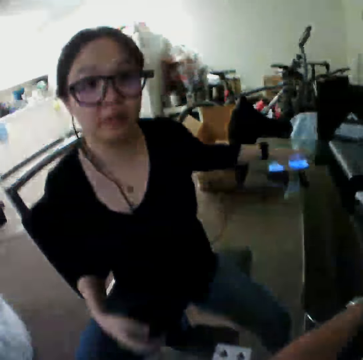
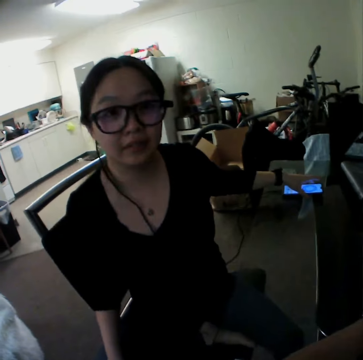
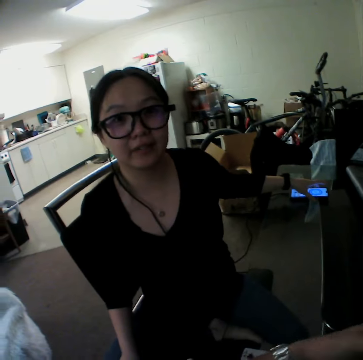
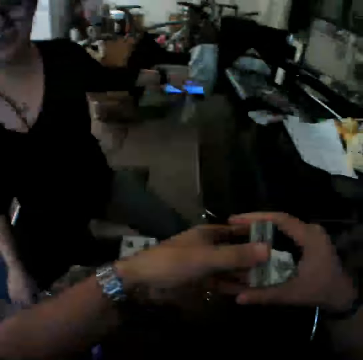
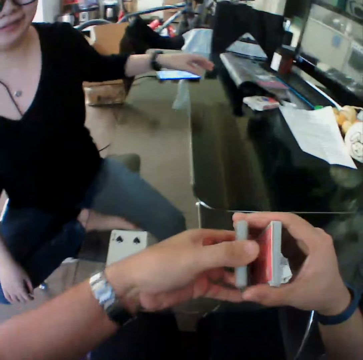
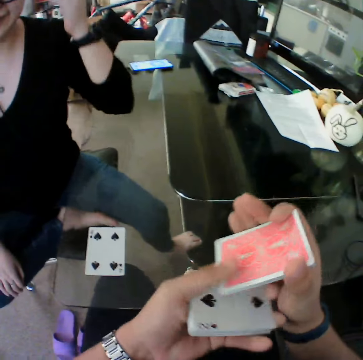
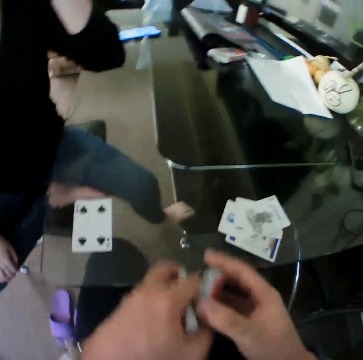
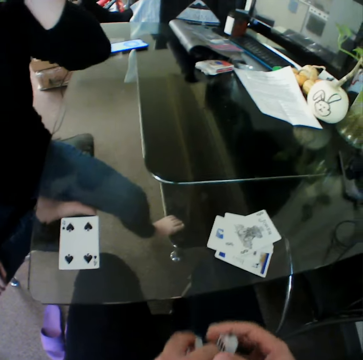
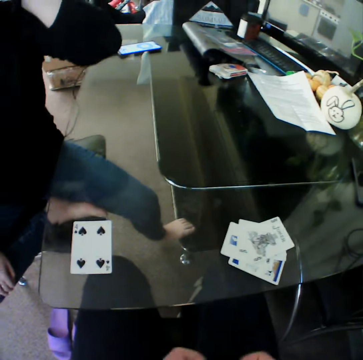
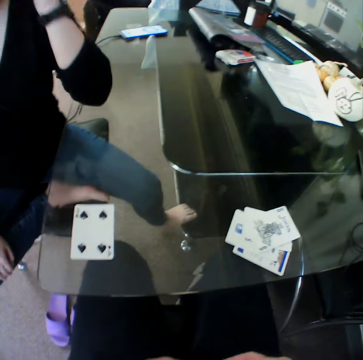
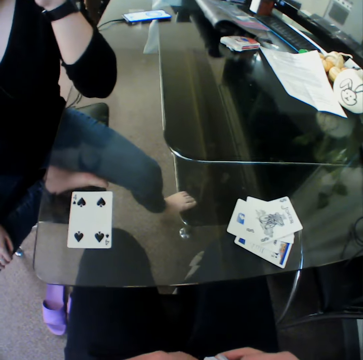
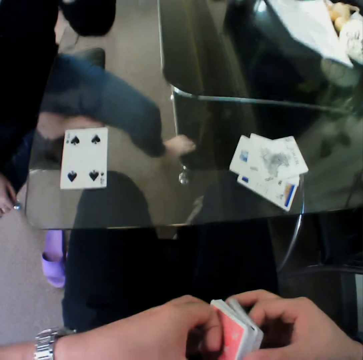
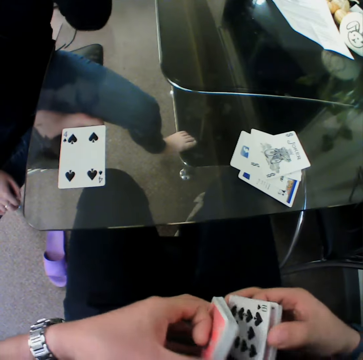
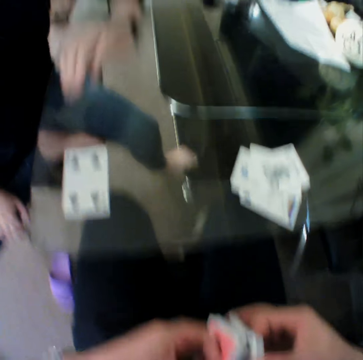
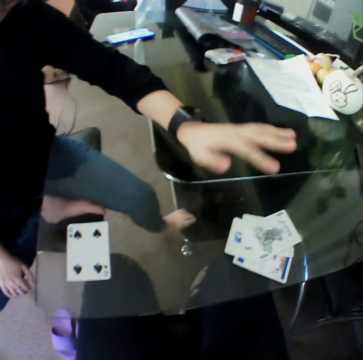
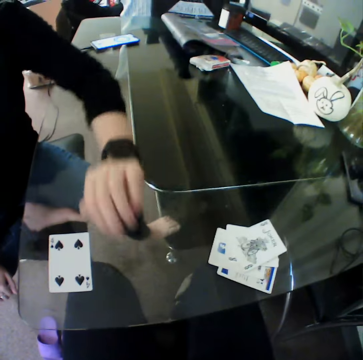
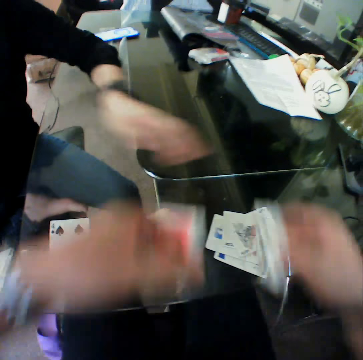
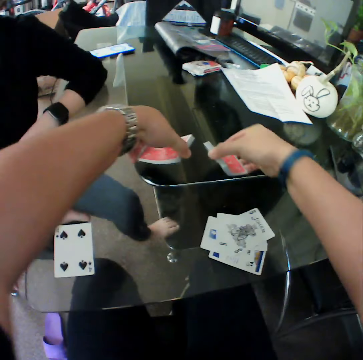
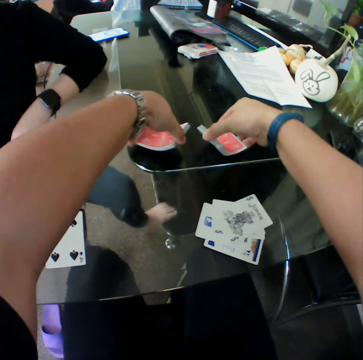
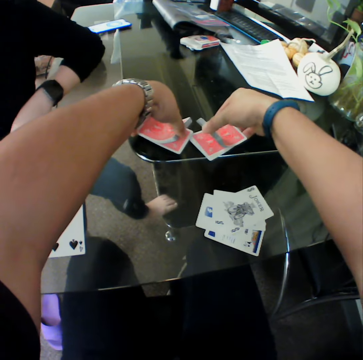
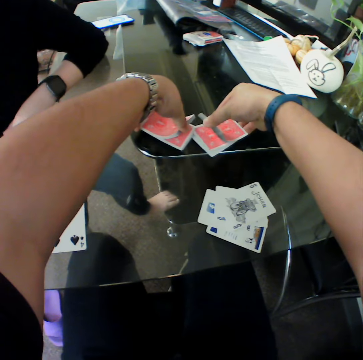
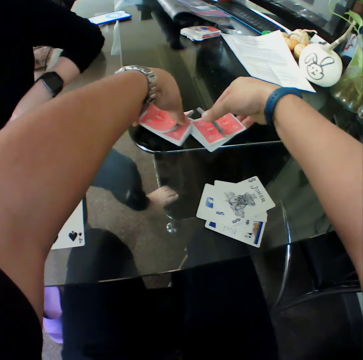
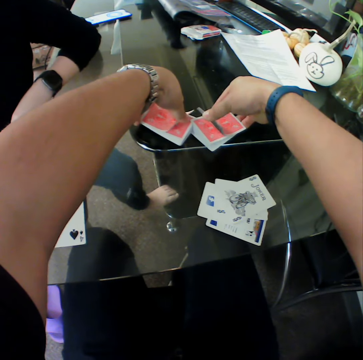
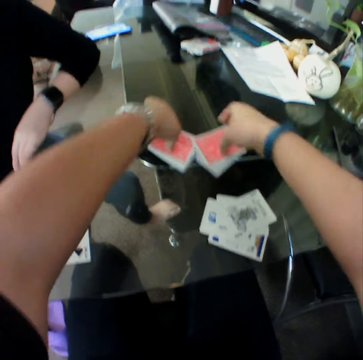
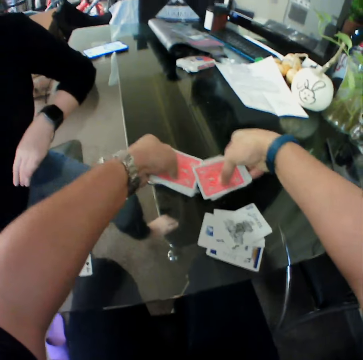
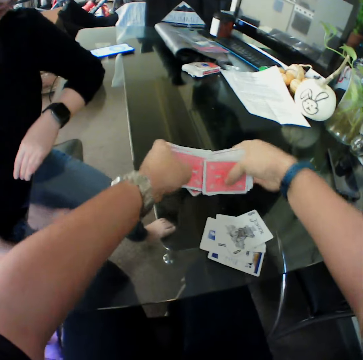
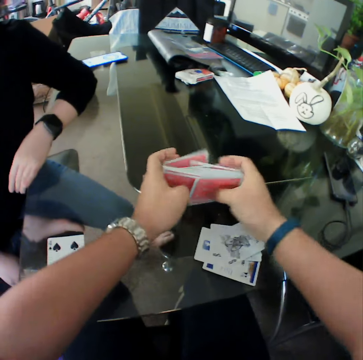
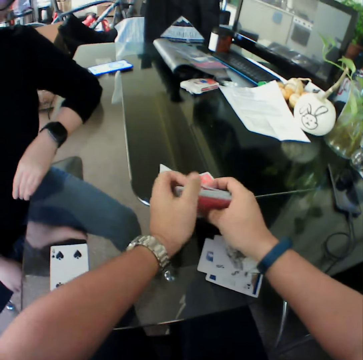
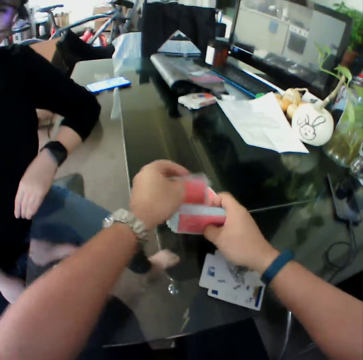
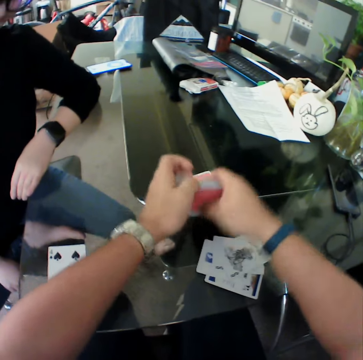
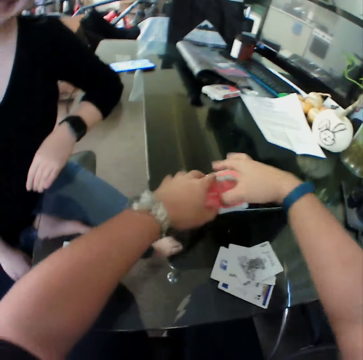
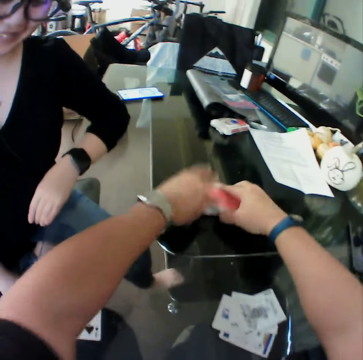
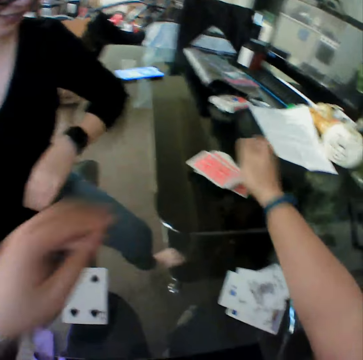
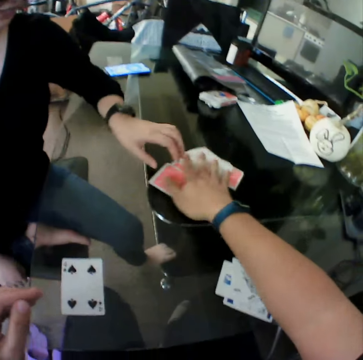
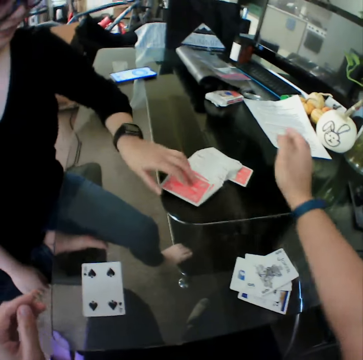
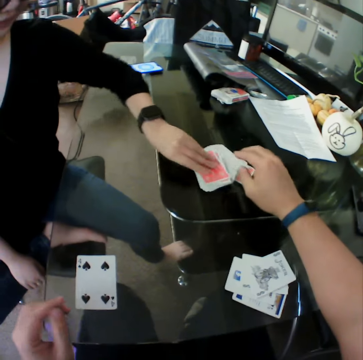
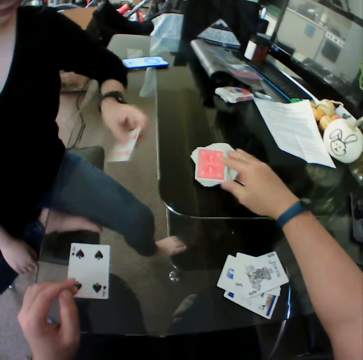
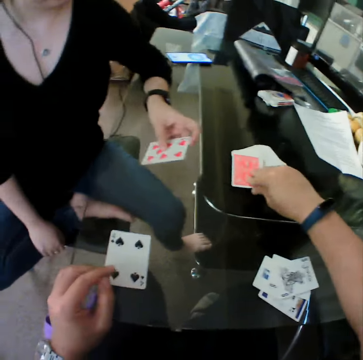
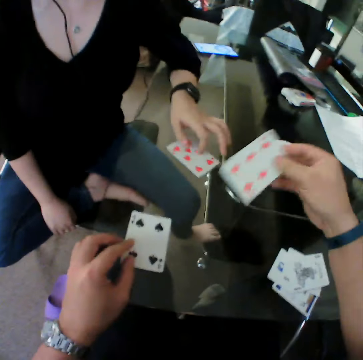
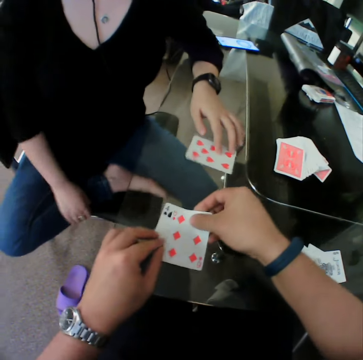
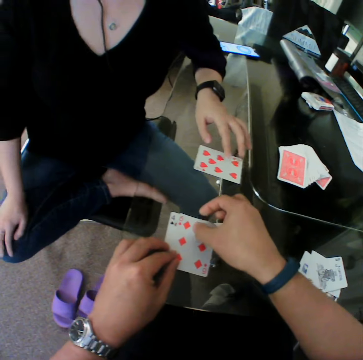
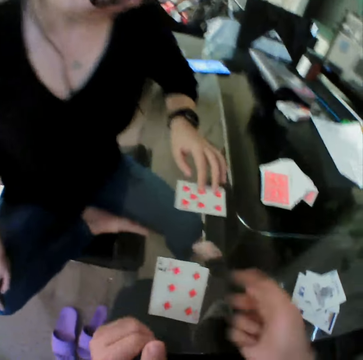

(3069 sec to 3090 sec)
The woman drops the phone on the table. The camera wearer puts a card down. They drop the cards on the table. The woman picks a card from the table. The camera wearer picks a card from the table. The woman drops the card on the table. The camera wearer drops the card on the table.

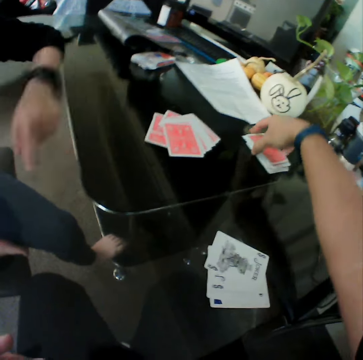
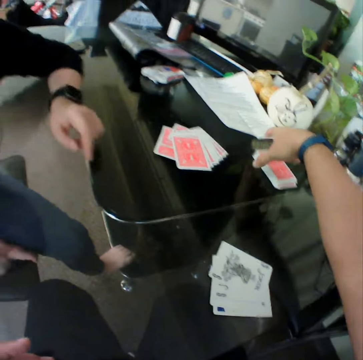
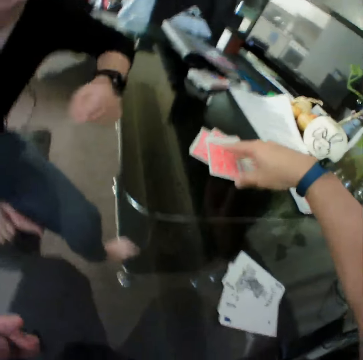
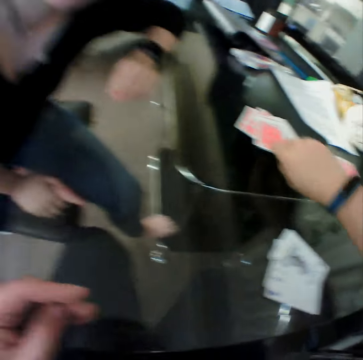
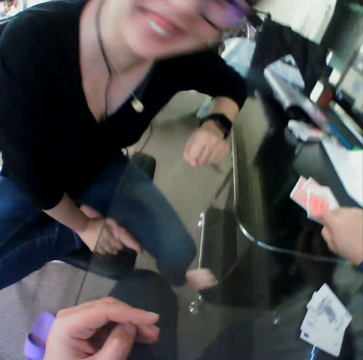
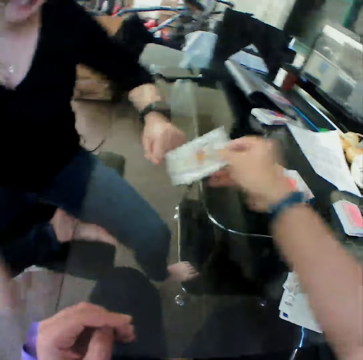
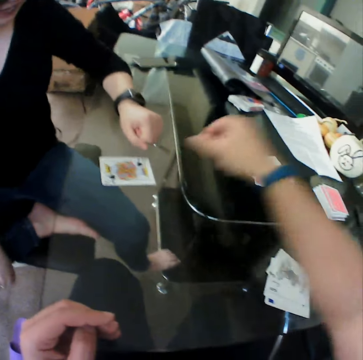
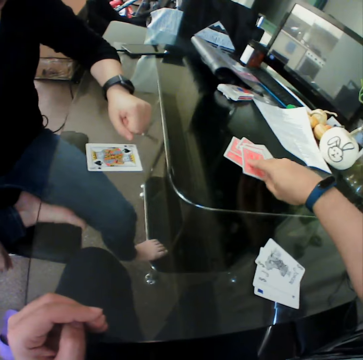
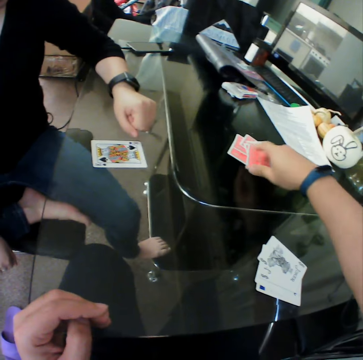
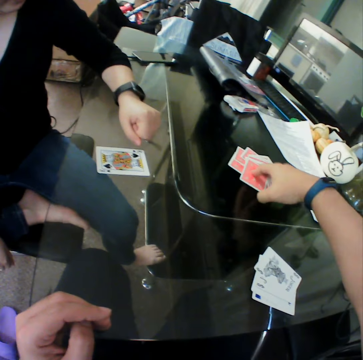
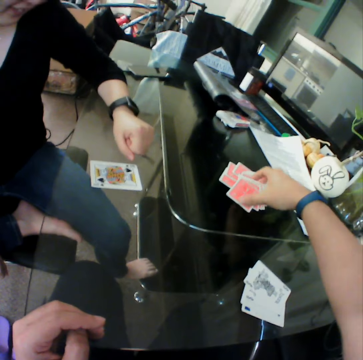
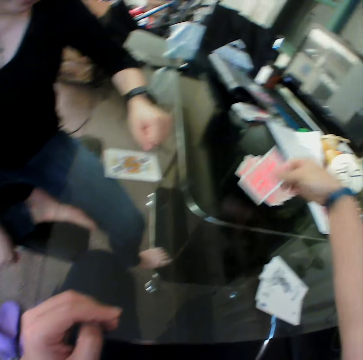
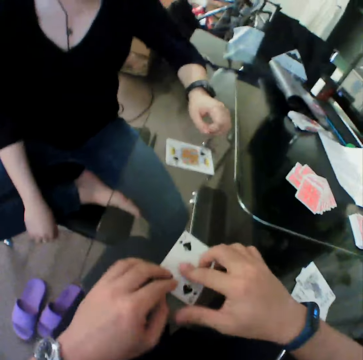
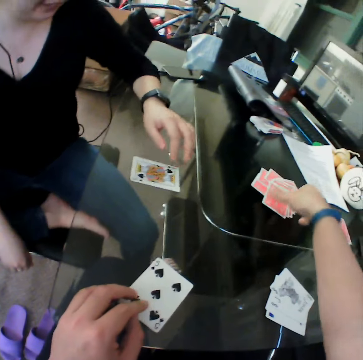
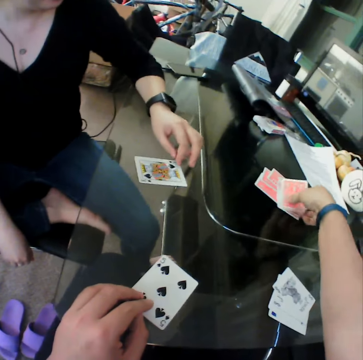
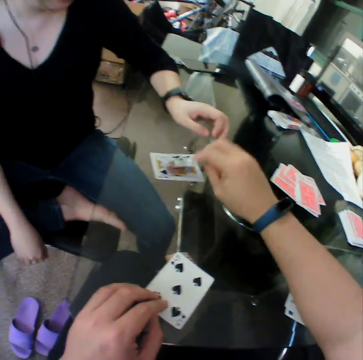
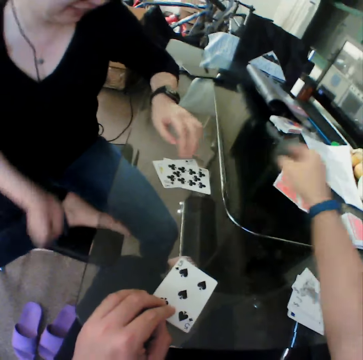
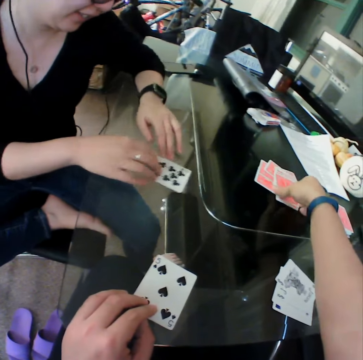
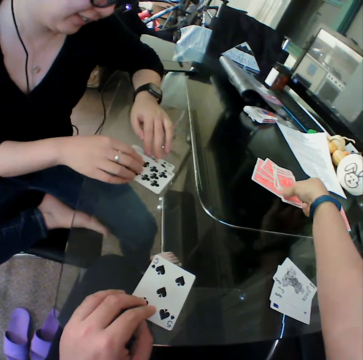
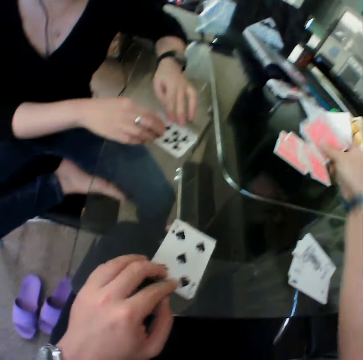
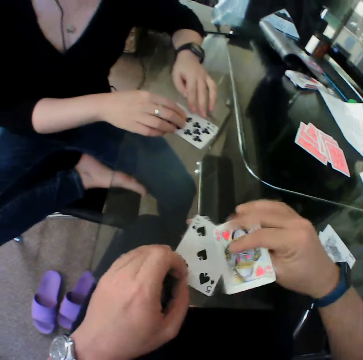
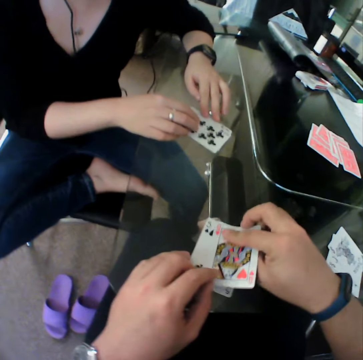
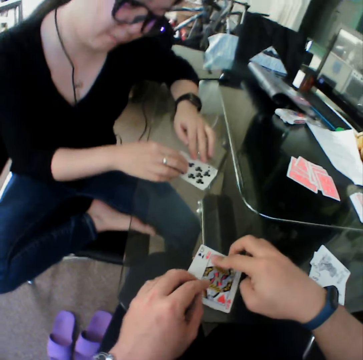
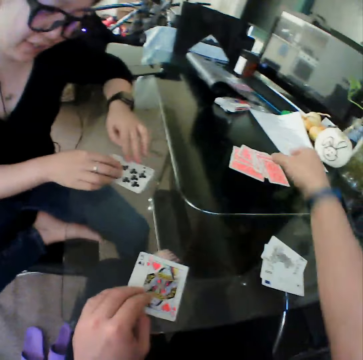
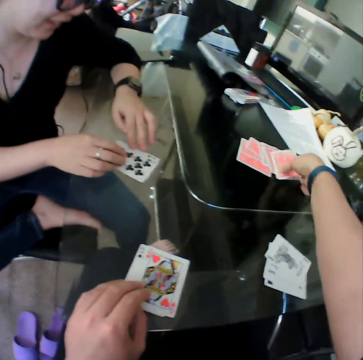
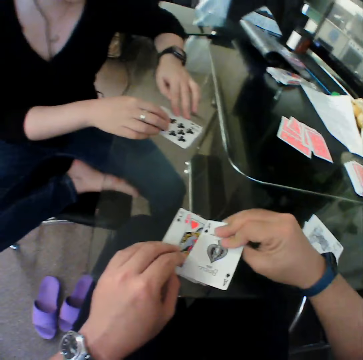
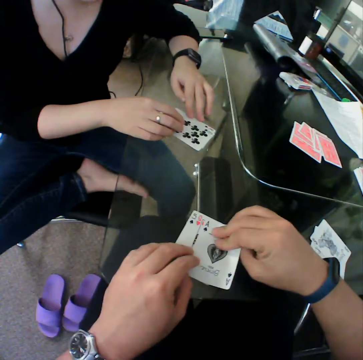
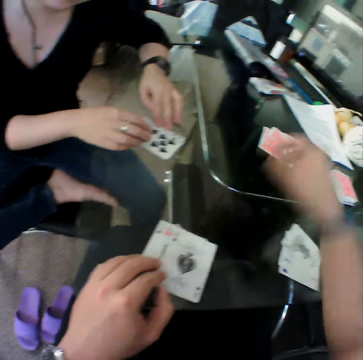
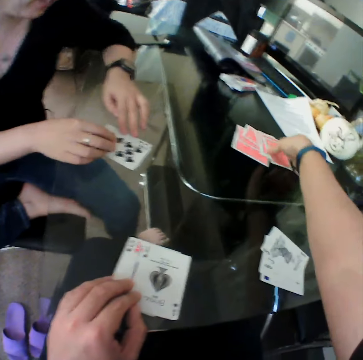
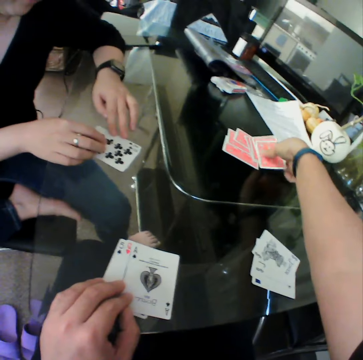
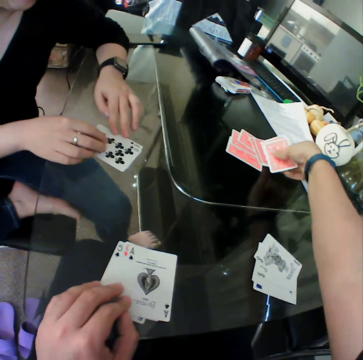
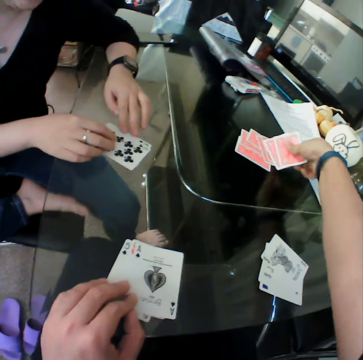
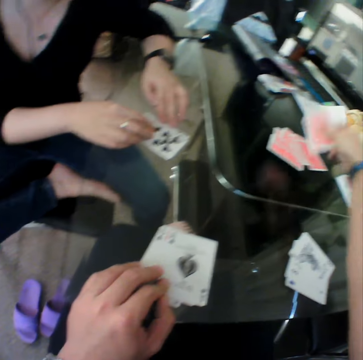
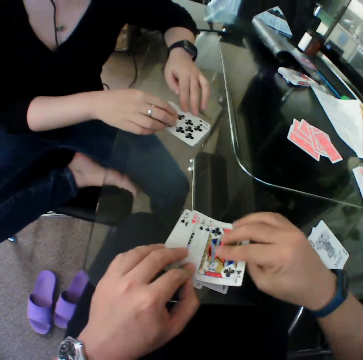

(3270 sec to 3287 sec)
The camera wearer picks a card from the table and drops the card on the table. They pick a card from the table and drop the card on the table. The woman touches the card on the table. The camera wearer picks a card from the table and drops the card on the table. The woman touches the card on the table. The camera wearer picks a card from the table and drops the card on the table. They pick a card from the table and drop the card on the table. They pick a card from the table.
